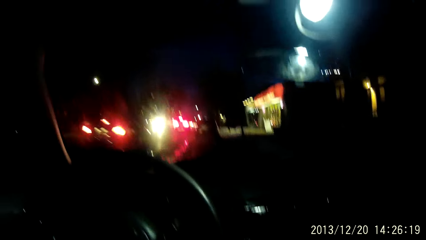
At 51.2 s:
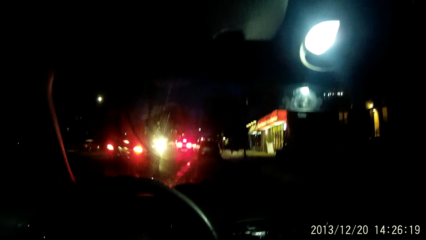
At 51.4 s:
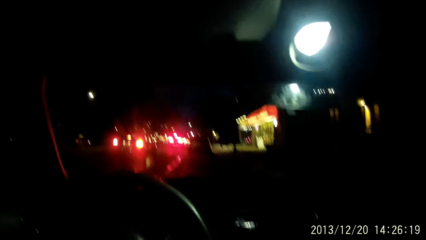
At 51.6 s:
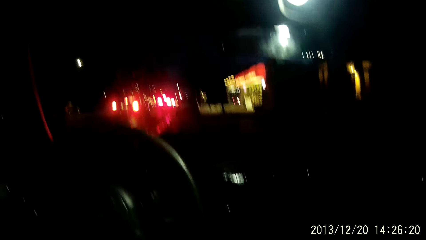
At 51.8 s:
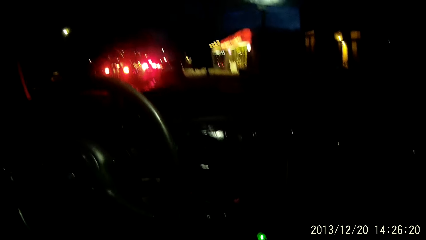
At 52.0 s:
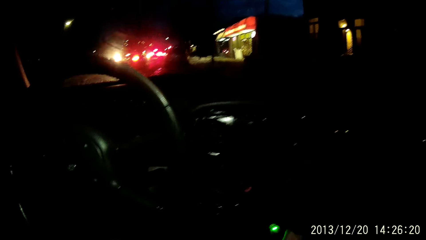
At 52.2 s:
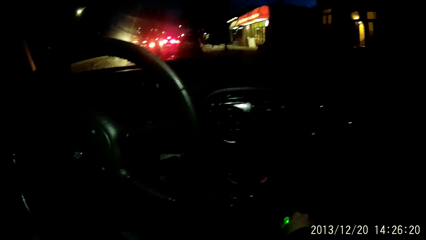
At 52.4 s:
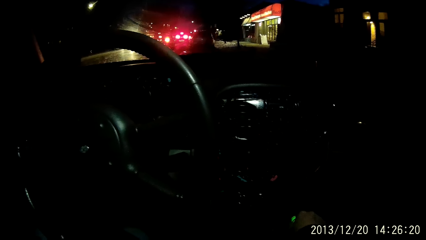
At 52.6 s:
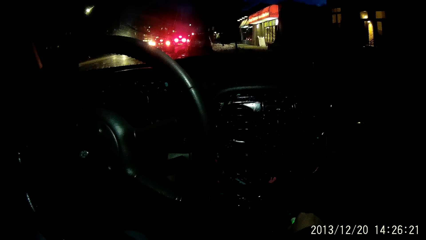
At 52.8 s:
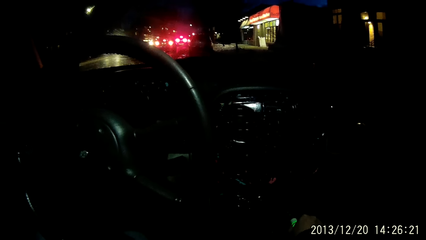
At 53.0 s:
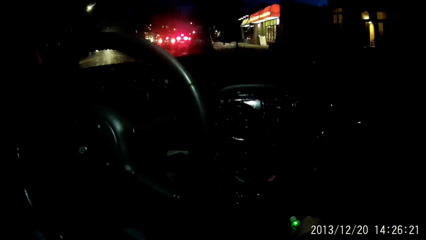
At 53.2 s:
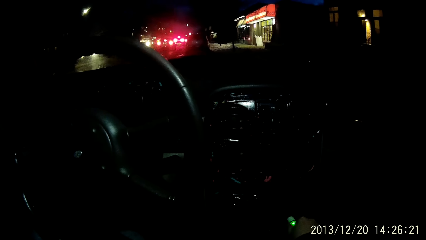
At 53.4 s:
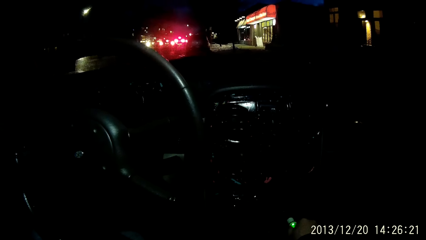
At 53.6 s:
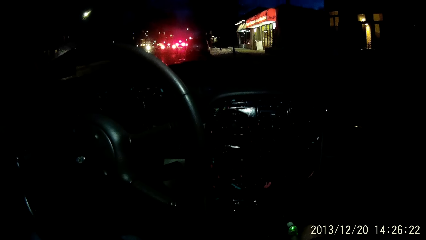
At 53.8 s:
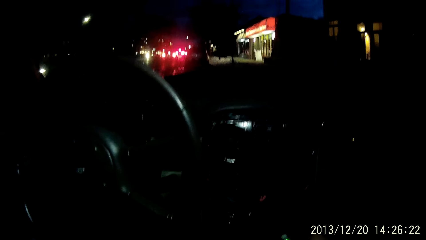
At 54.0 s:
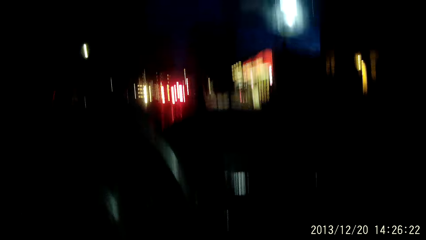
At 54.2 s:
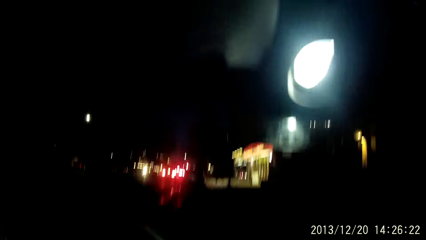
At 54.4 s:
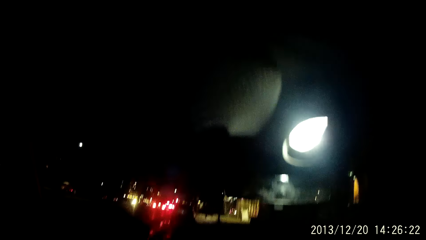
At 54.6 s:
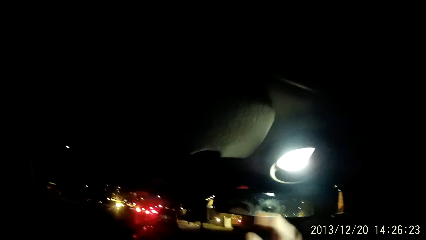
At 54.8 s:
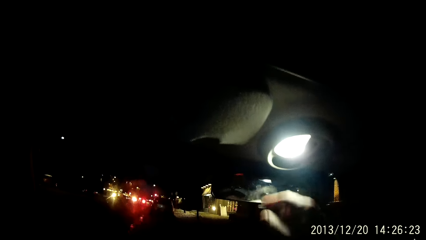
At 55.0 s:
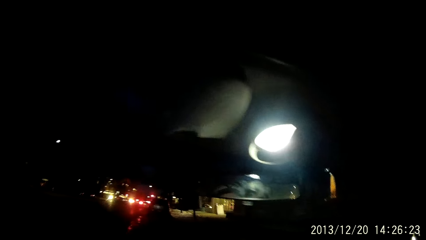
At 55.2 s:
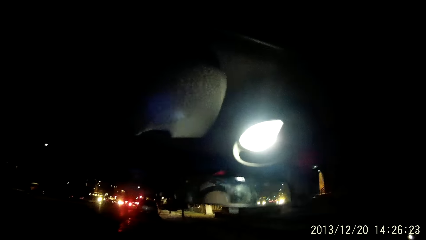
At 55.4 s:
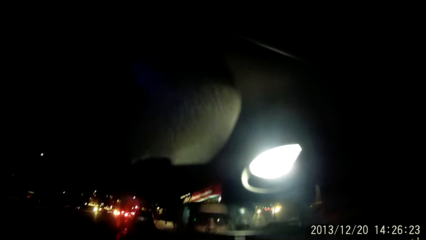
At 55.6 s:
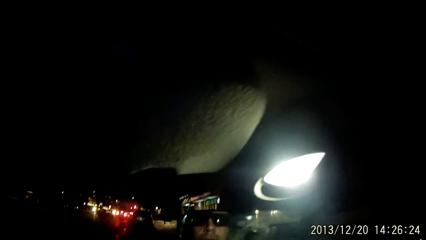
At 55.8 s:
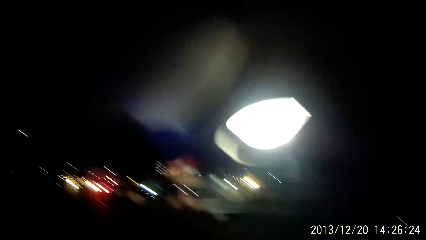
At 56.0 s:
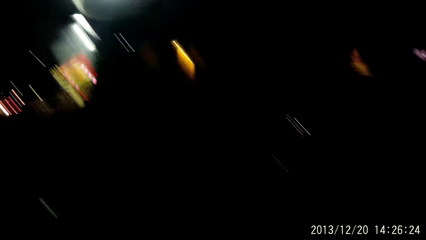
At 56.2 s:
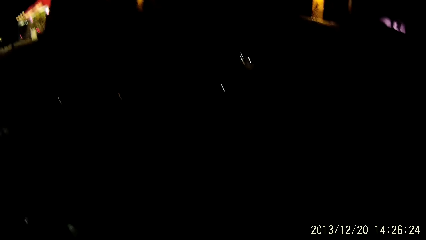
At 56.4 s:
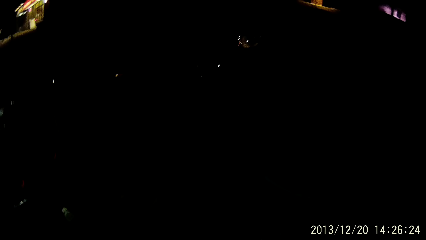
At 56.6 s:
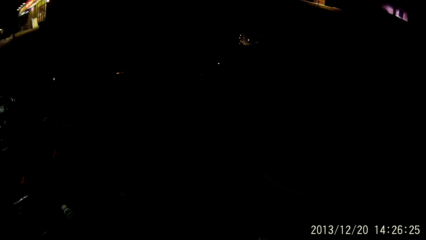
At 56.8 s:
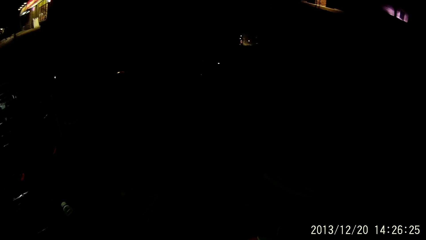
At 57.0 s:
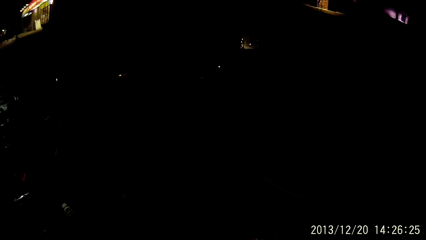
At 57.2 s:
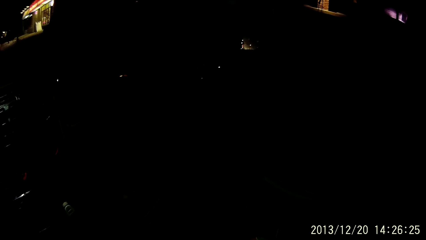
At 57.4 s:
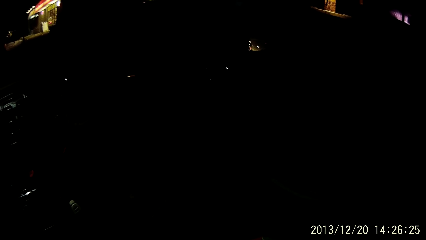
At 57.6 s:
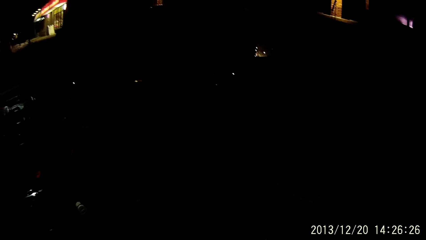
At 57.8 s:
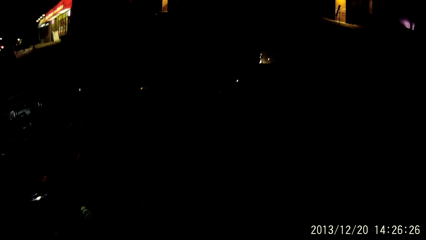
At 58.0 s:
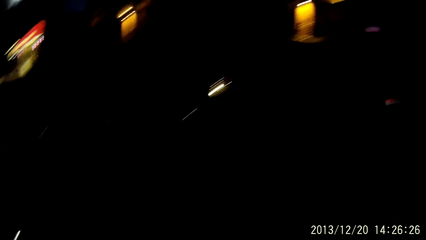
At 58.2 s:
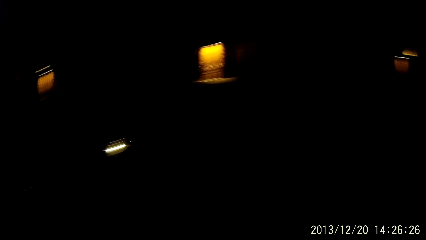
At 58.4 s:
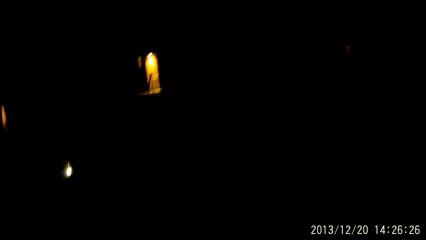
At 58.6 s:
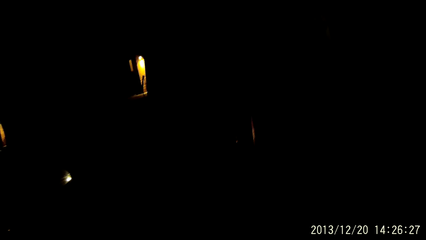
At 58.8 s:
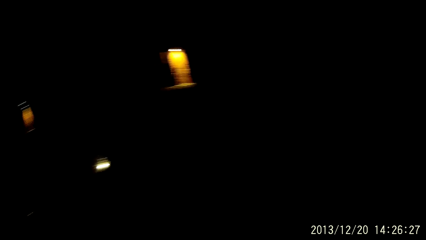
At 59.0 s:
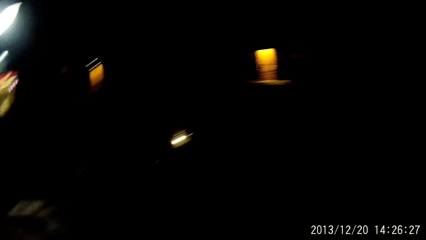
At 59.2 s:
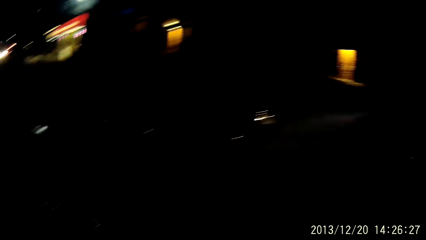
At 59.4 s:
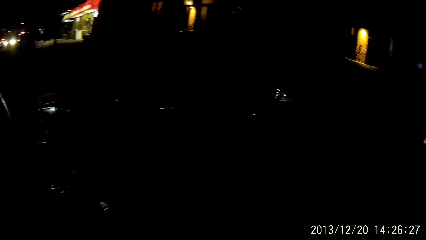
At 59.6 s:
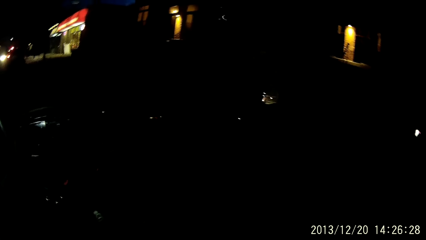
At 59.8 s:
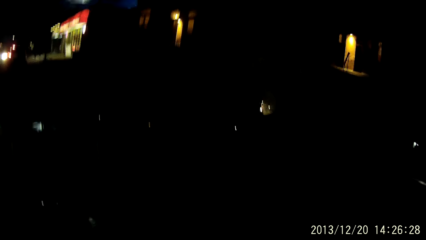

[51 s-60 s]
The camera wearer touches a charger with his right hand. He places paper on the sun shielder.

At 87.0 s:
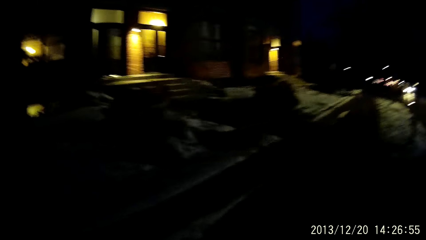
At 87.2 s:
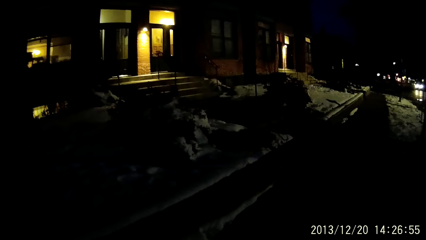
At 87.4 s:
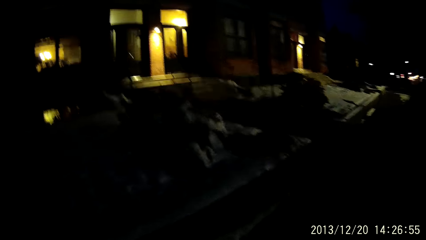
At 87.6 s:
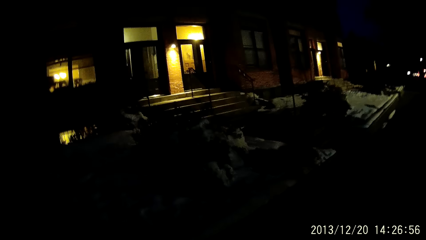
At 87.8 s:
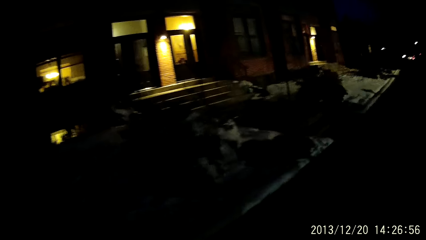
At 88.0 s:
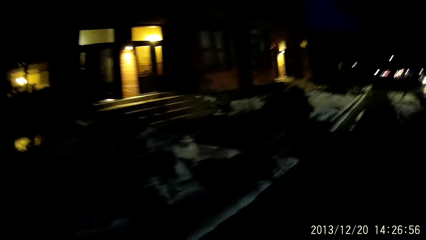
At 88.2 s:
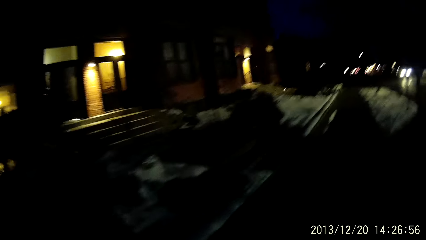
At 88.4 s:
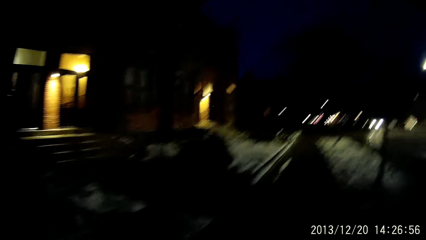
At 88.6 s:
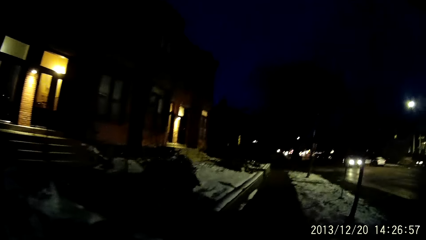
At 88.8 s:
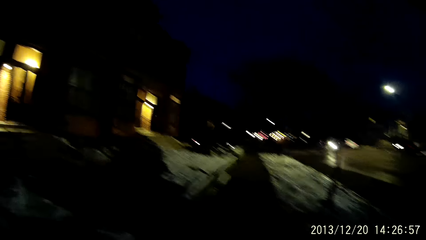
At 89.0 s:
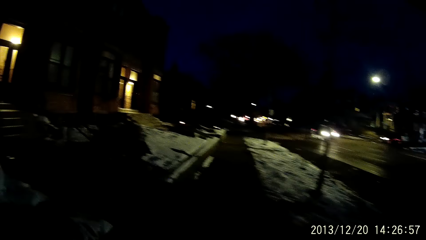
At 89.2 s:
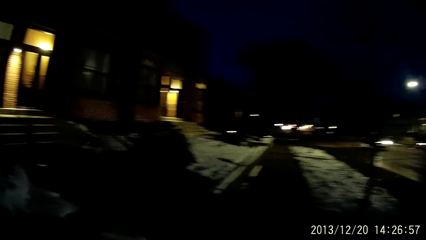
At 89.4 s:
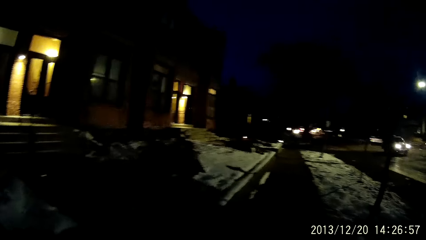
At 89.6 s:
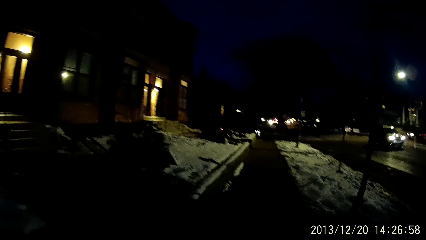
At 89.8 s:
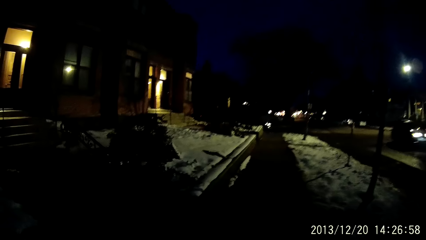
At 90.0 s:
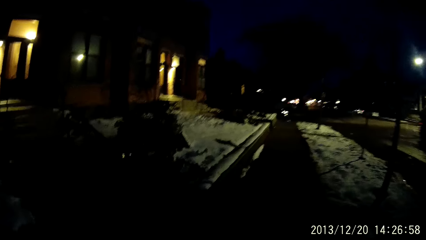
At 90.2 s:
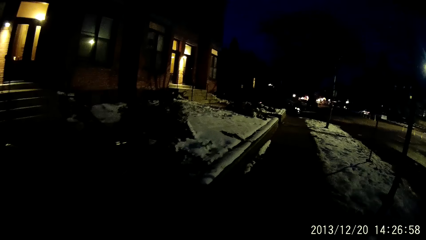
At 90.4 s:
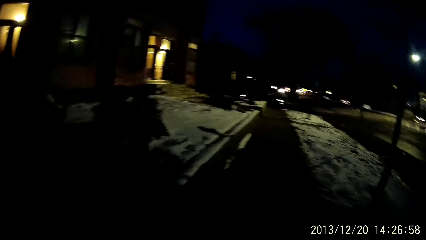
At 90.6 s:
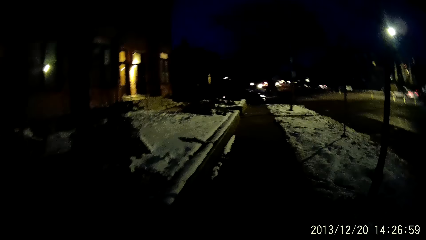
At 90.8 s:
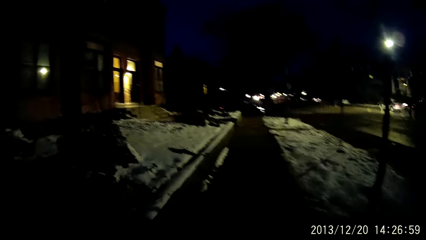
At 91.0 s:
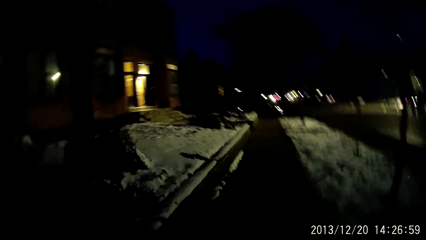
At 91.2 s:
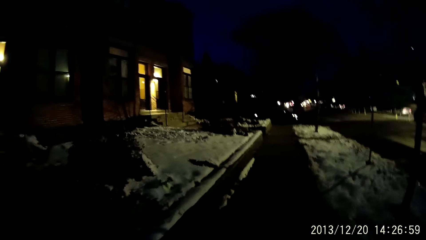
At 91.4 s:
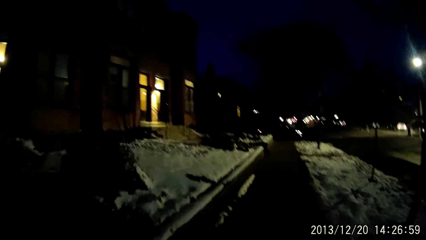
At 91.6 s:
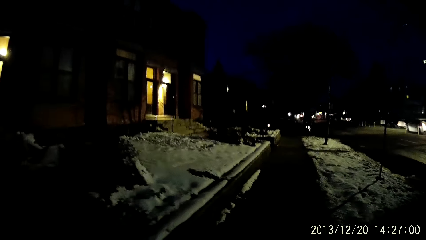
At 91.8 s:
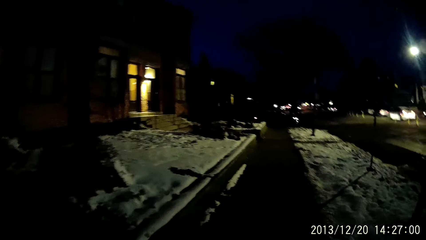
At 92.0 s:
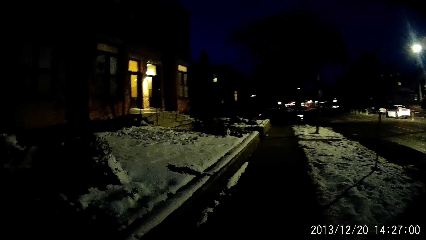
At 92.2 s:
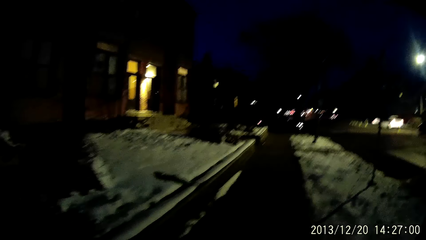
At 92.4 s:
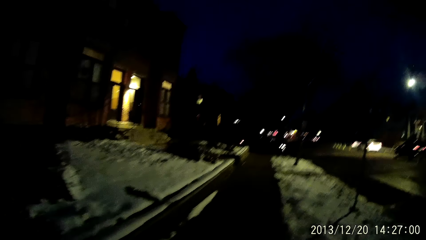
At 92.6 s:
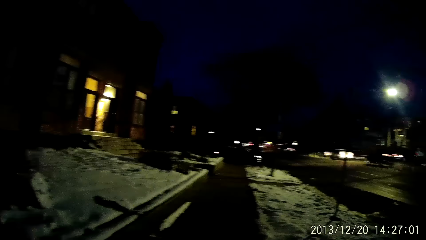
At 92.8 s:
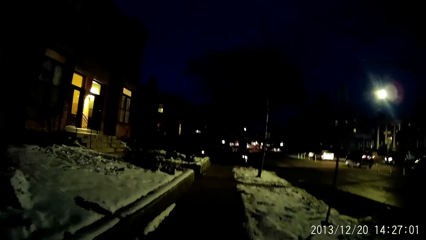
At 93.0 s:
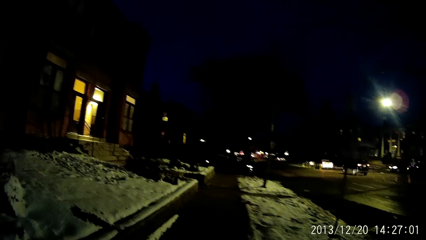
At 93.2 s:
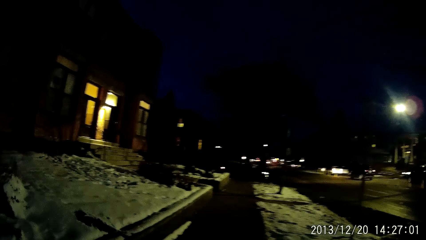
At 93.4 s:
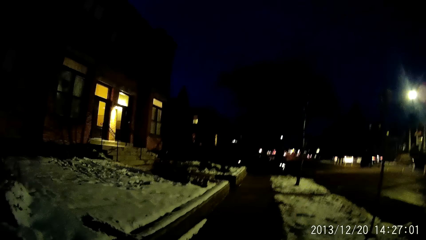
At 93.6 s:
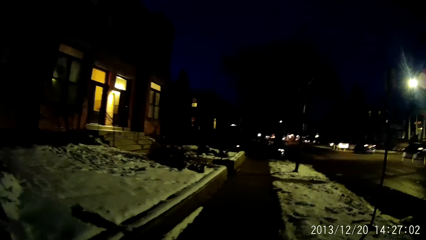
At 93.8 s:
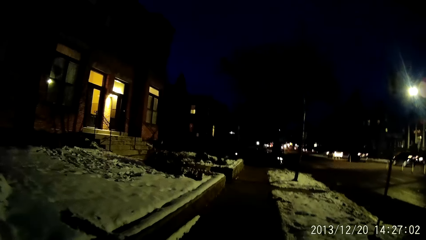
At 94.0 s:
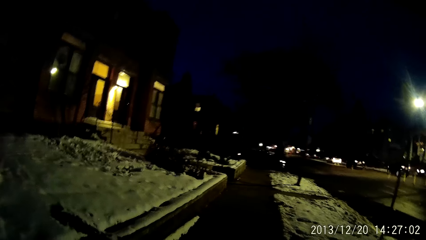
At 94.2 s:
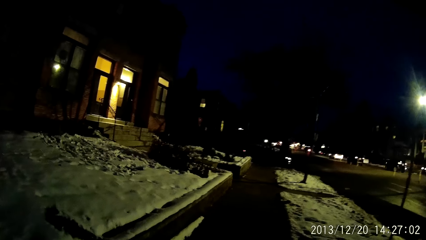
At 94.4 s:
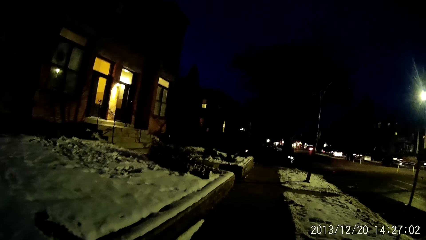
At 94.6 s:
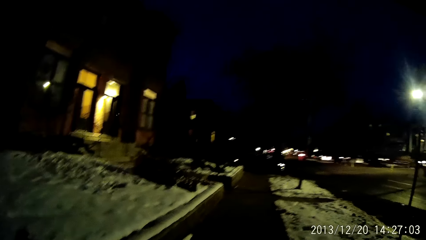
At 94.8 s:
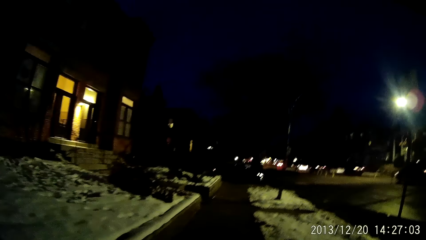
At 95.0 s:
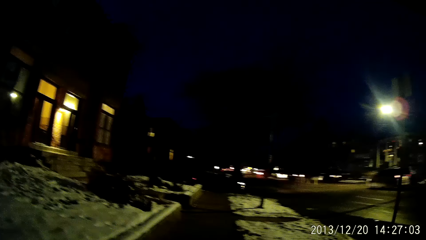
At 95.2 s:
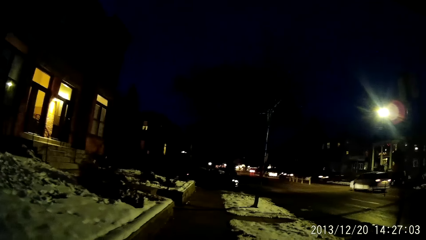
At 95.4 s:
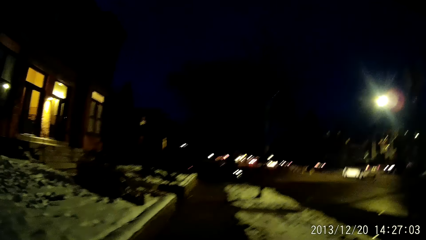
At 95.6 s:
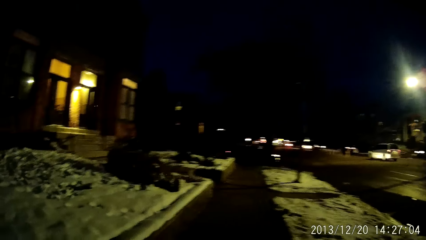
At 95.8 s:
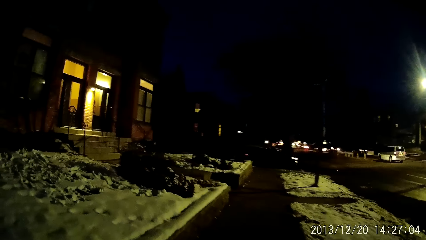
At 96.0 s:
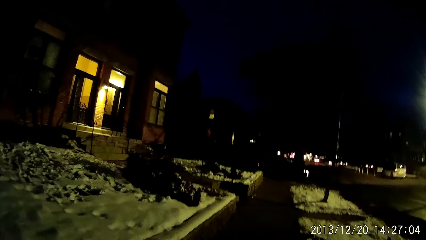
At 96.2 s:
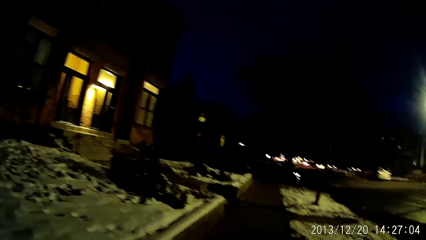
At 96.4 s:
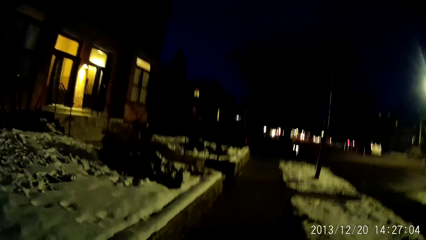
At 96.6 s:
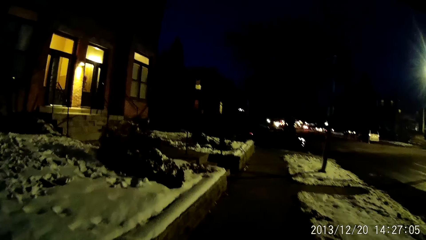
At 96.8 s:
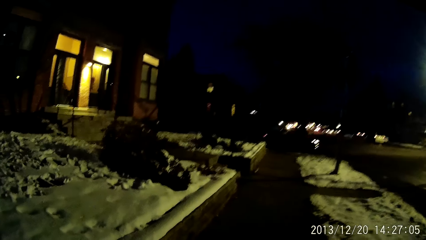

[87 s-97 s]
The camera wearer walks off road.
